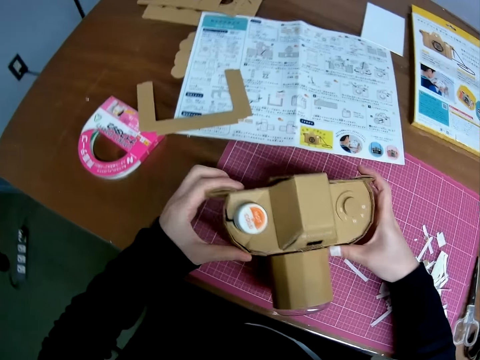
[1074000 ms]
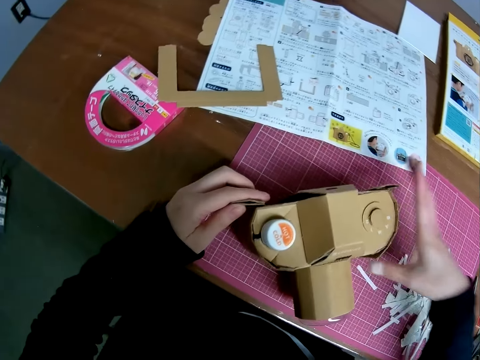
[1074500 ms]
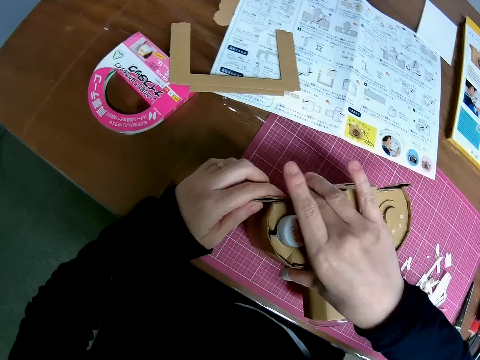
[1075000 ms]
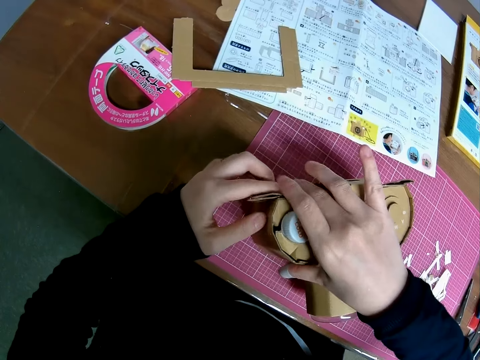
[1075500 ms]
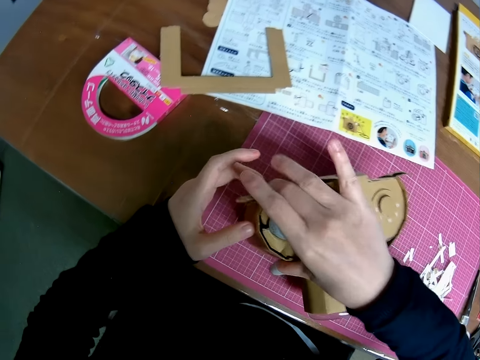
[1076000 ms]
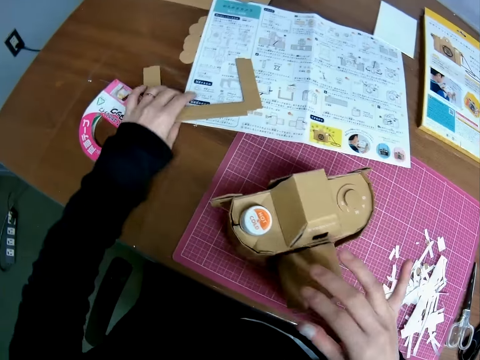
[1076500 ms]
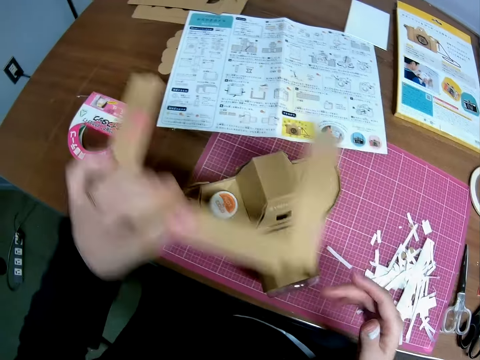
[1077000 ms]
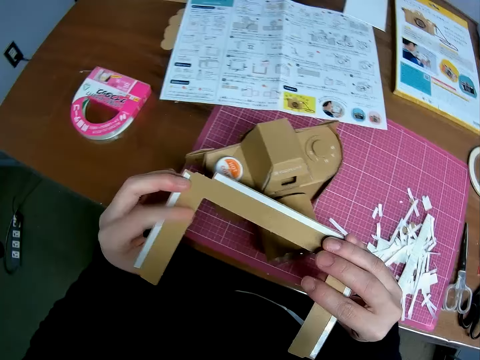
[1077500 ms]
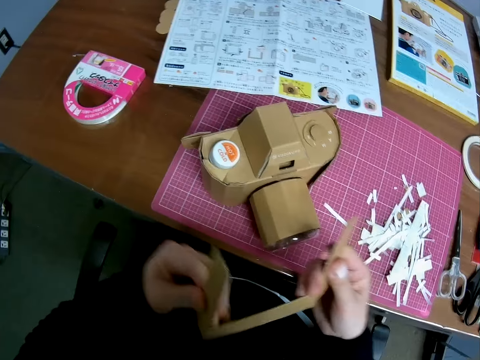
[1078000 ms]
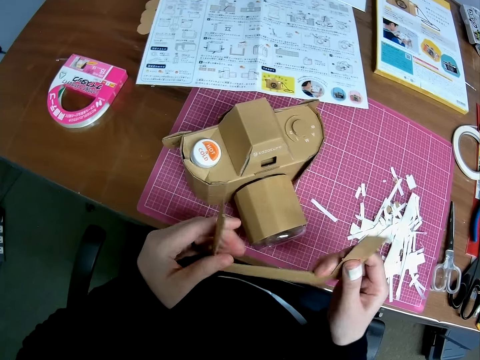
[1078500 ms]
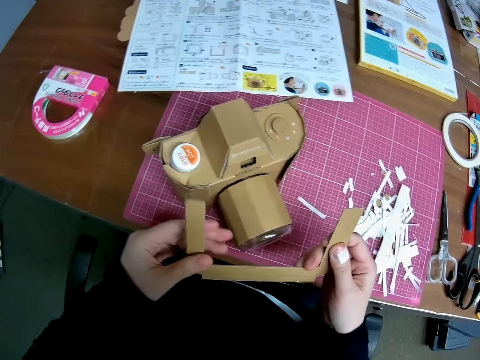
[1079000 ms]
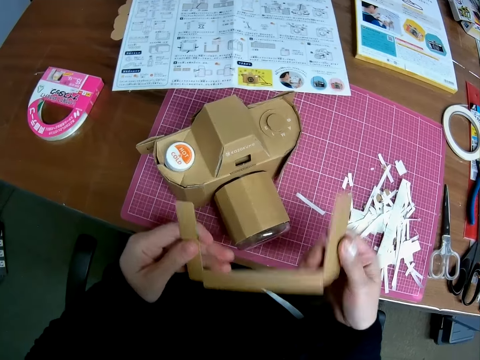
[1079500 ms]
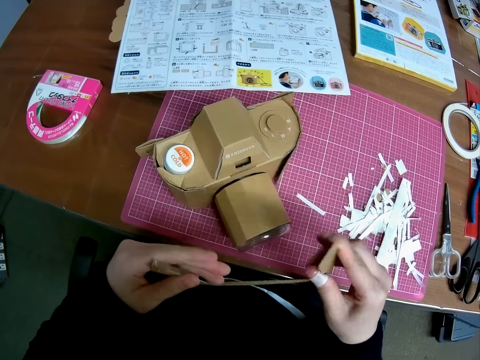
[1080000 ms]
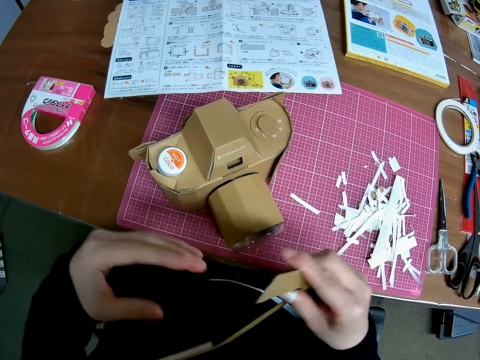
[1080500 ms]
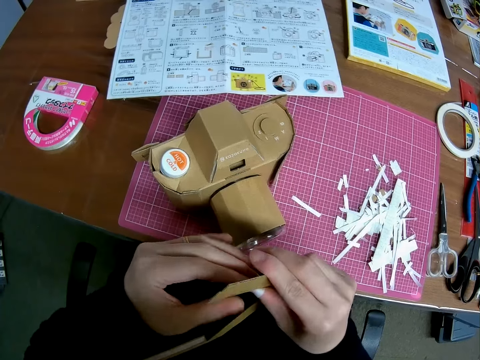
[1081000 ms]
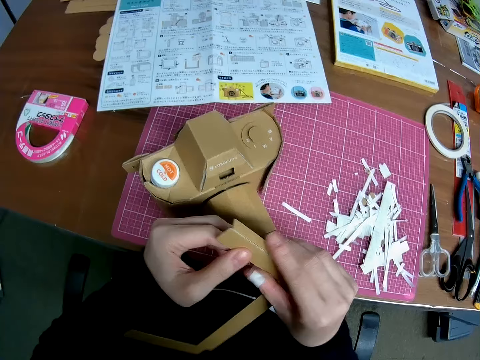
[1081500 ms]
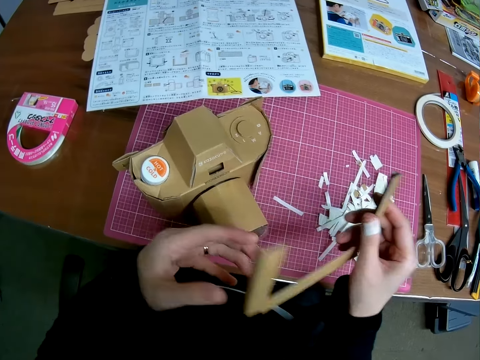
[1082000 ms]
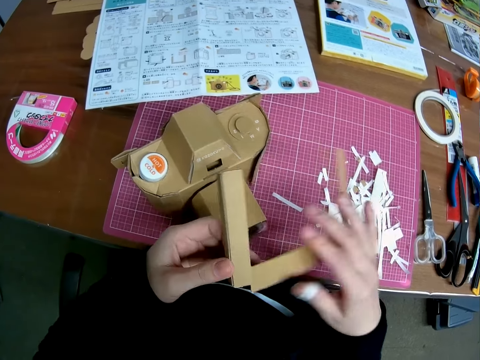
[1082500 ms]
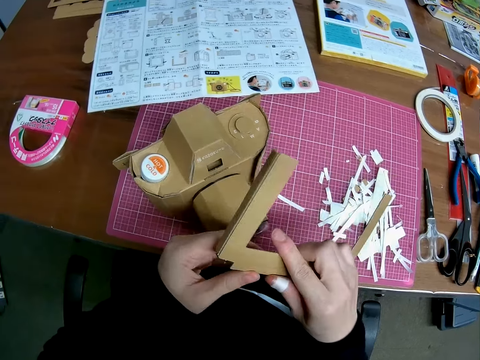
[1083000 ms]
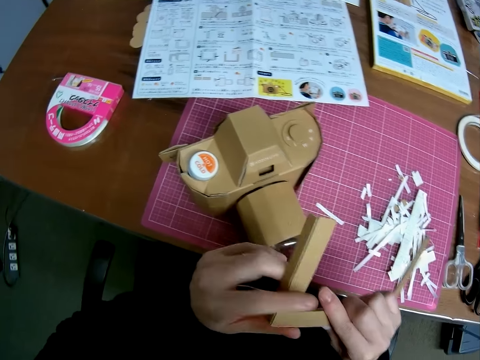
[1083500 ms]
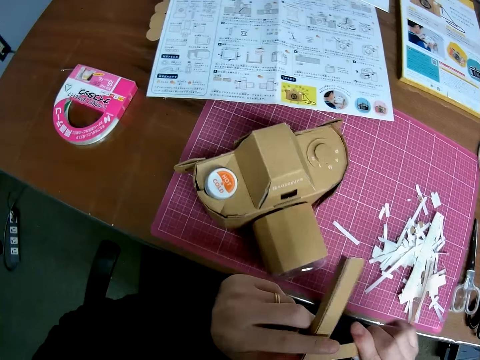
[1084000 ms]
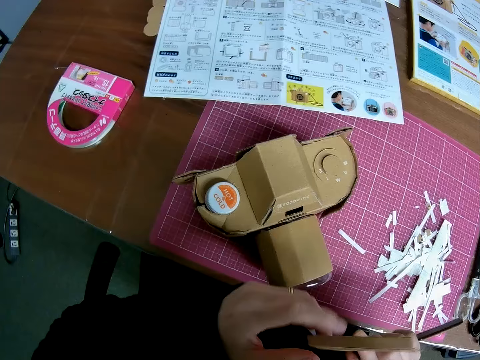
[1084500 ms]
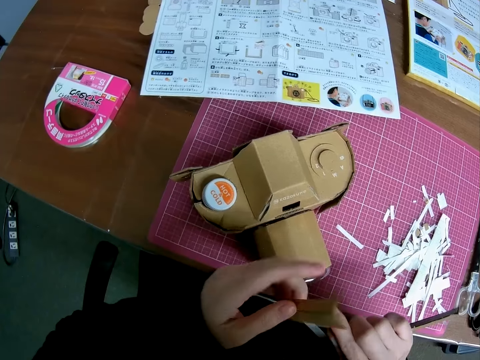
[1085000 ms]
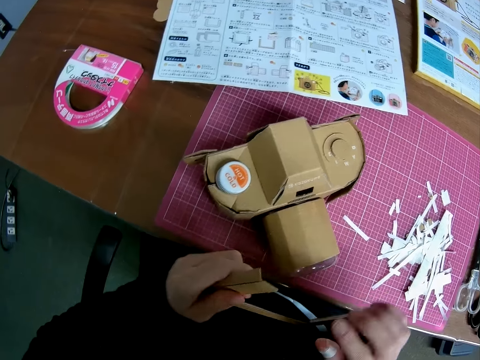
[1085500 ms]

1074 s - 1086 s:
The camera wearer picks up a piece of paper on the table. He folds the piece of paper. He adjusts the piece of paper in his hand.

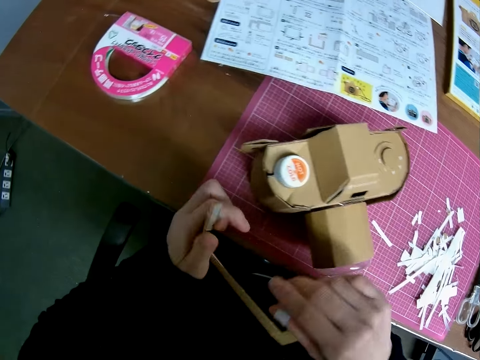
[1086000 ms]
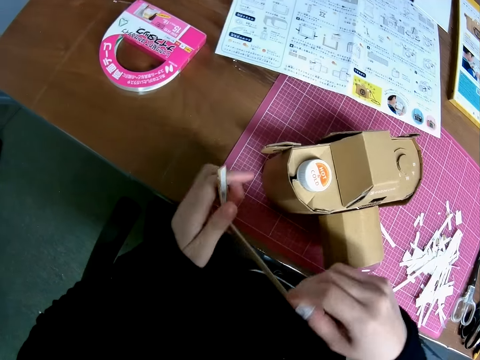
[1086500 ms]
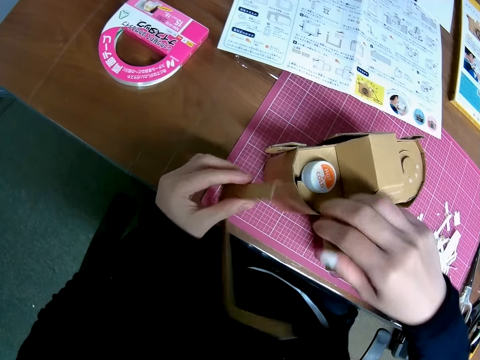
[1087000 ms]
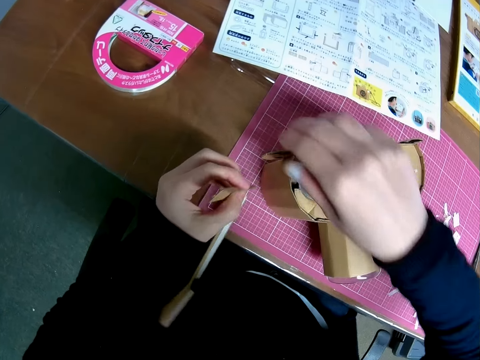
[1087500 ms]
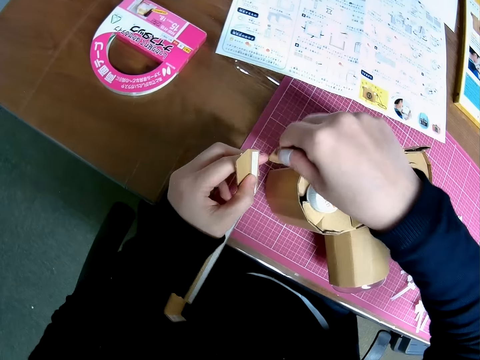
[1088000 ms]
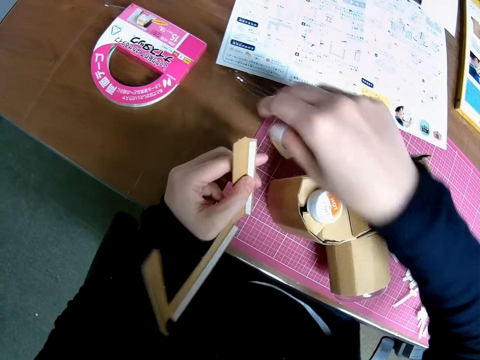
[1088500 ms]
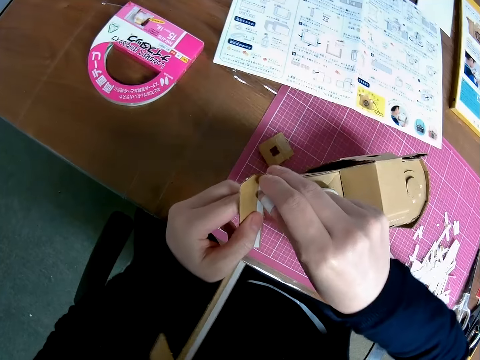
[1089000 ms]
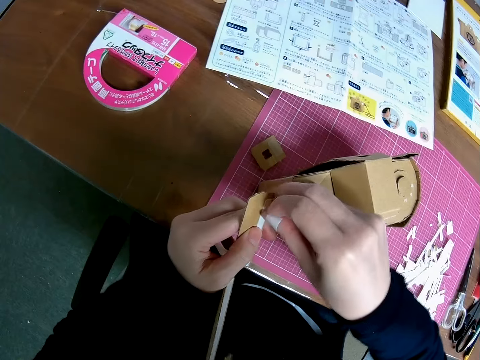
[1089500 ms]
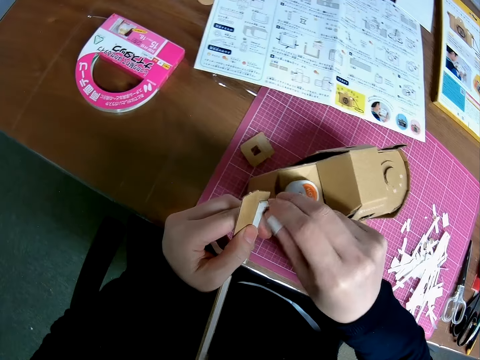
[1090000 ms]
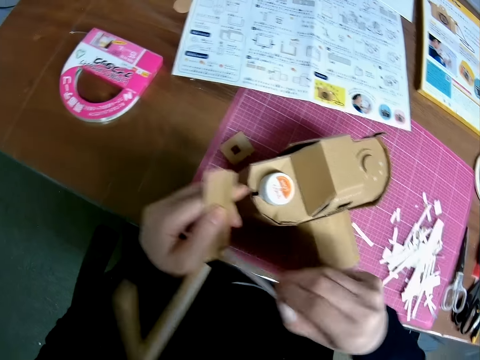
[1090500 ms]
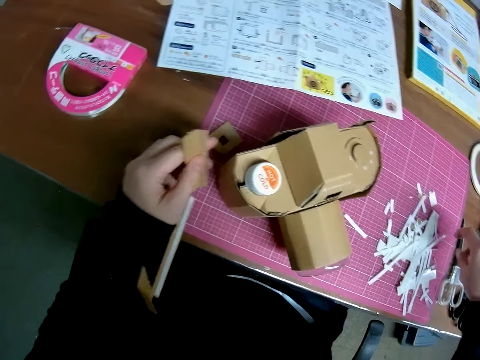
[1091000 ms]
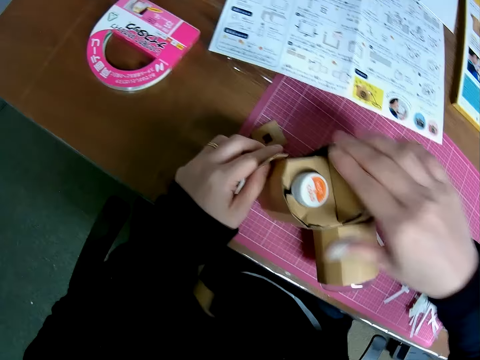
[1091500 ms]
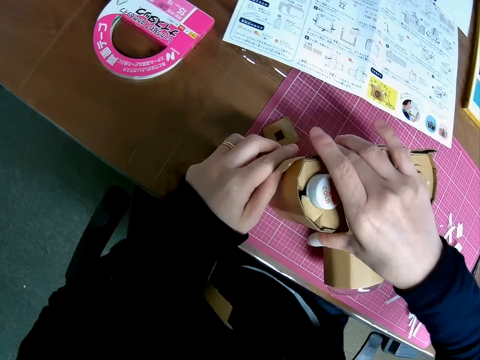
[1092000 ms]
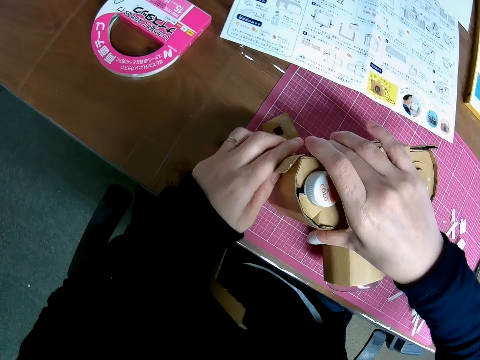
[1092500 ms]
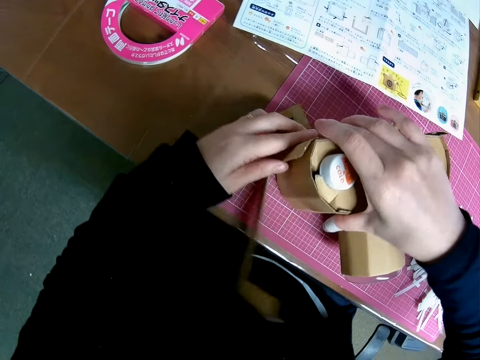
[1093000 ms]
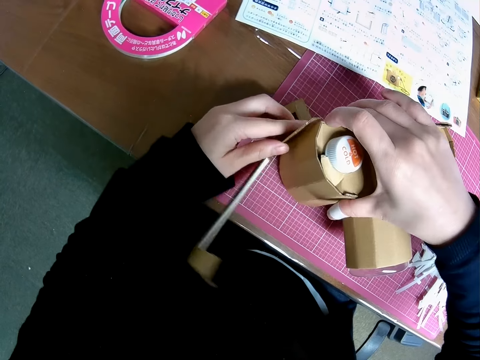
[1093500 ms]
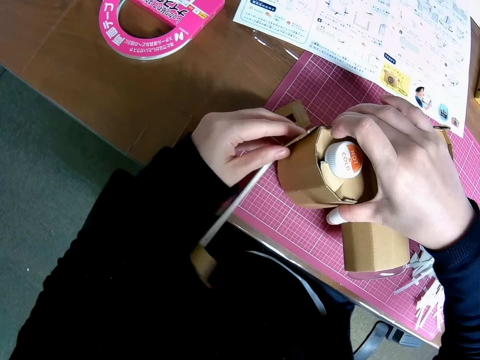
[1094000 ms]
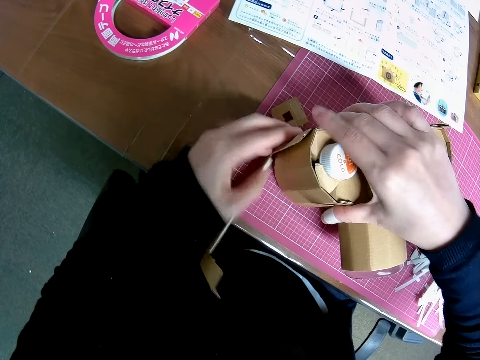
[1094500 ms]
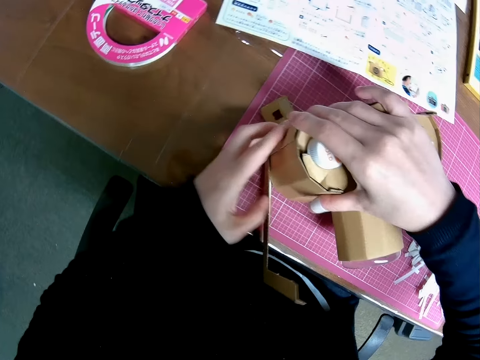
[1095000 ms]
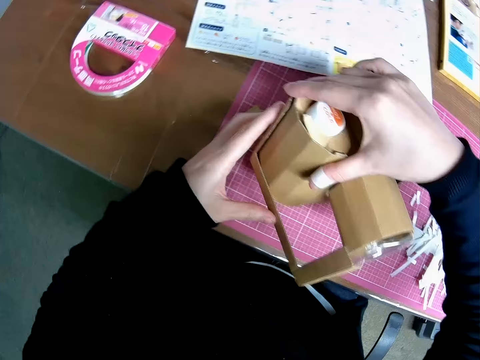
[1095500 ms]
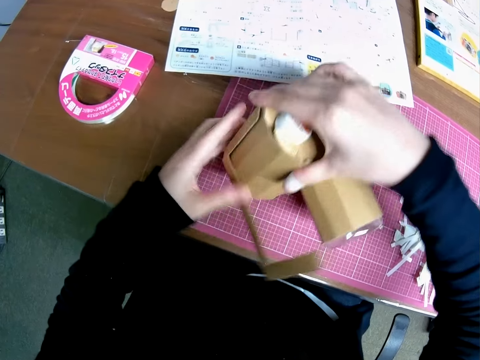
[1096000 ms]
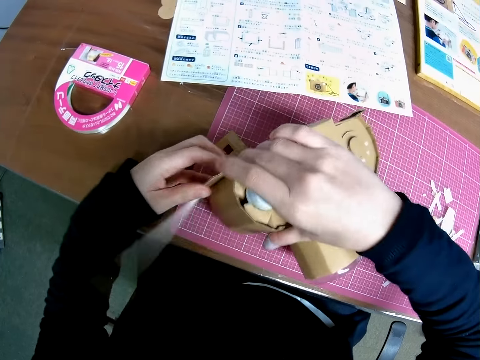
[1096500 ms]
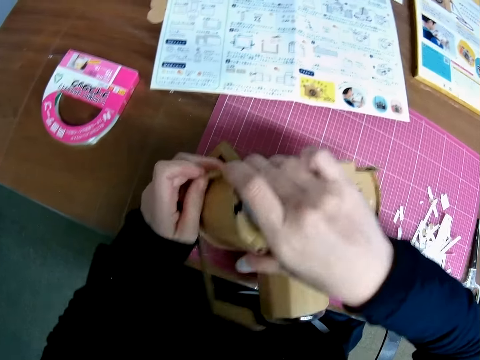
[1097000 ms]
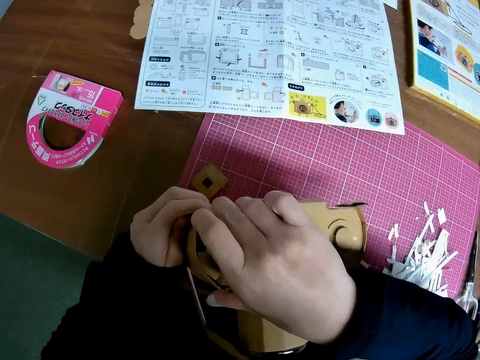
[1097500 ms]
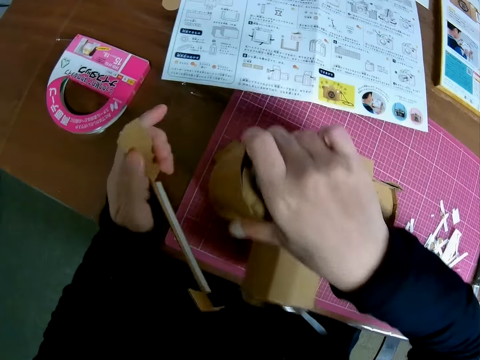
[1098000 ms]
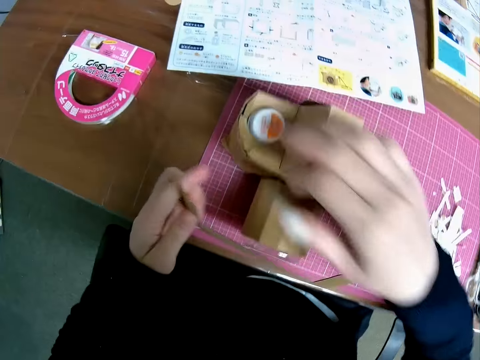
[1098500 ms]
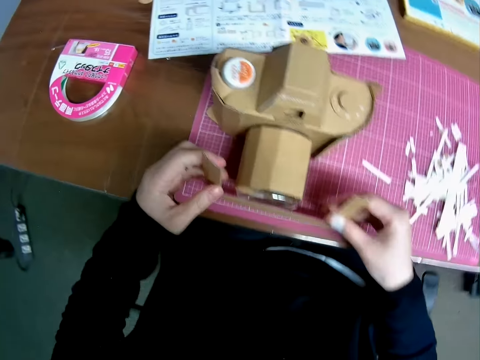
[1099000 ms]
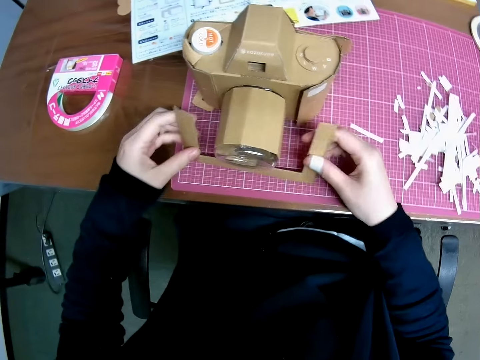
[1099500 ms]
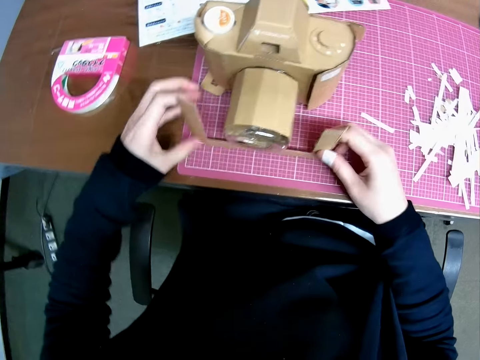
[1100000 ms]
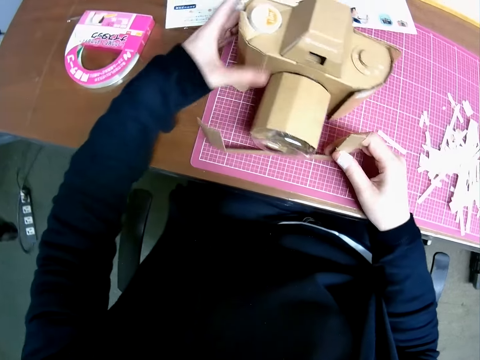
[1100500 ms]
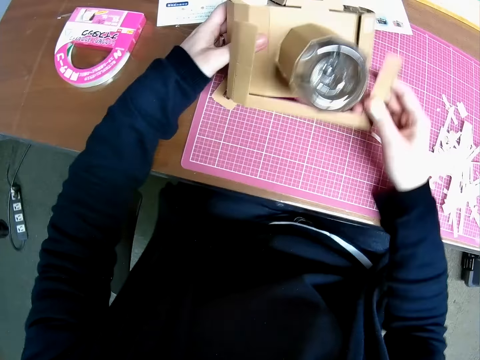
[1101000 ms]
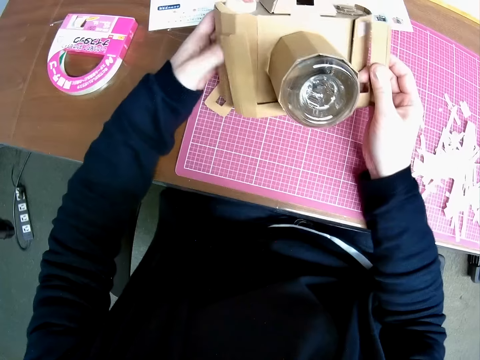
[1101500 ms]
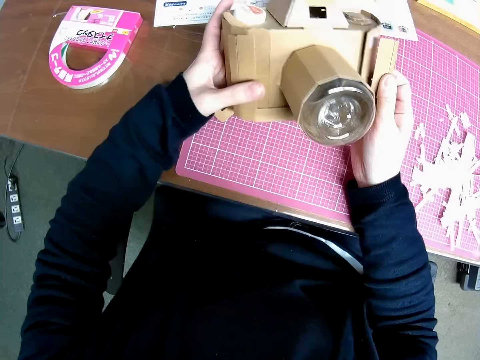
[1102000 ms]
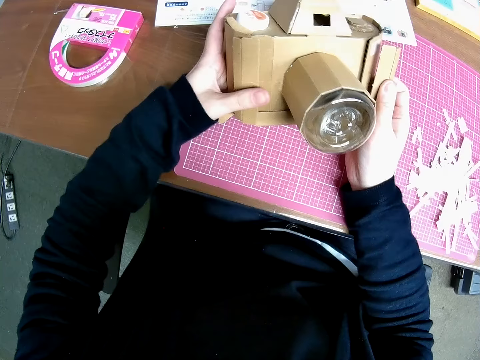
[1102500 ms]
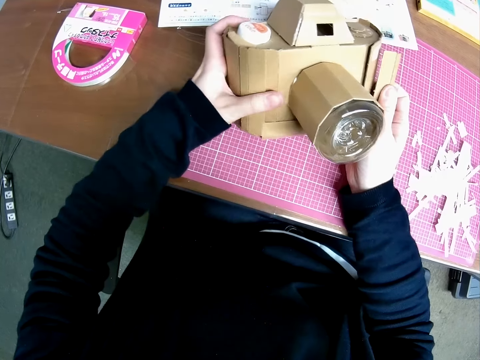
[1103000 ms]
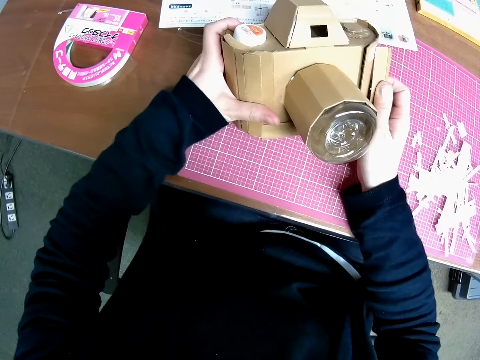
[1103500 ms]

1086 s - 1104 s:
The camera wearer removes a piece of paper on the paper craft. He fixes the piece of paper on the cardboard camera model. He pulls the sticker. He opens up another piece of paper in his hand. He puts the sticker on the table. He gums the piece of paper on the paper craft. He lifts the wooden camera model. He removes the shaped box from the assembled piece. He places the wooden camera model on the table. He holds the camera model. He raises the assembled piece. He turns the camera. He places the shaped box on the wooden camera model.
